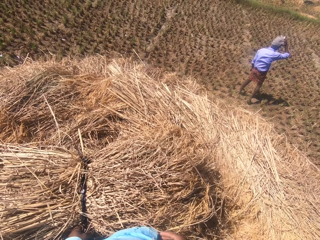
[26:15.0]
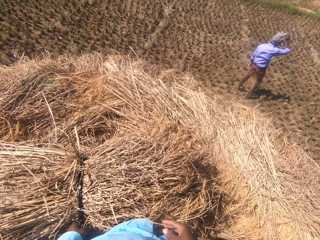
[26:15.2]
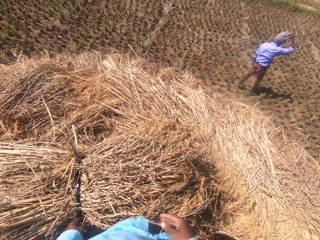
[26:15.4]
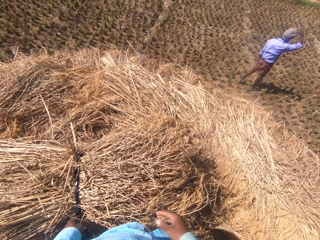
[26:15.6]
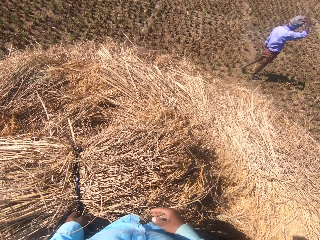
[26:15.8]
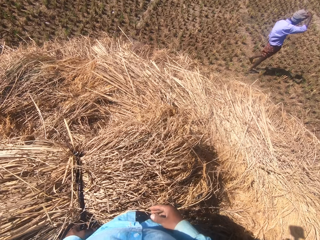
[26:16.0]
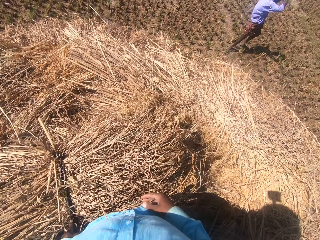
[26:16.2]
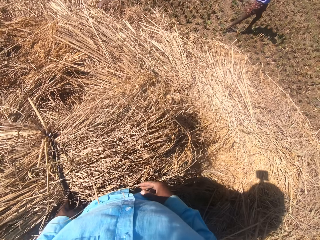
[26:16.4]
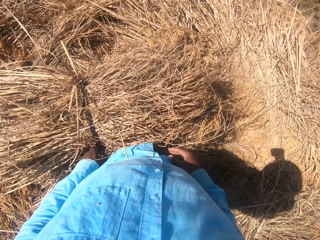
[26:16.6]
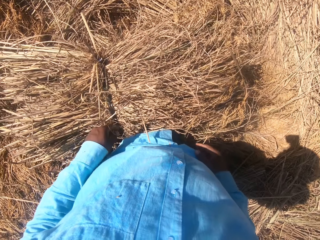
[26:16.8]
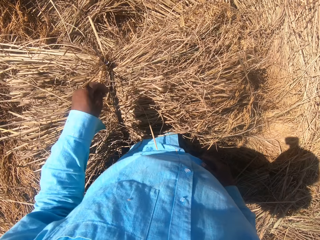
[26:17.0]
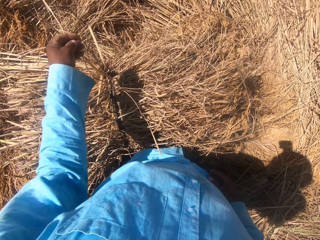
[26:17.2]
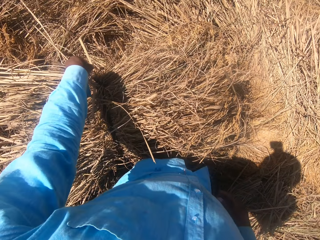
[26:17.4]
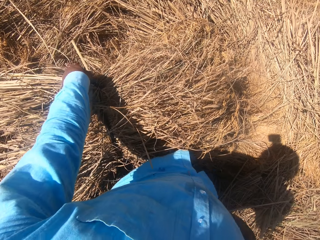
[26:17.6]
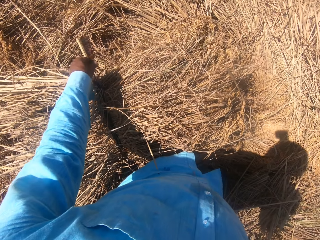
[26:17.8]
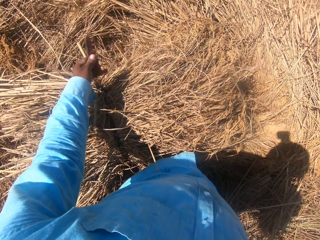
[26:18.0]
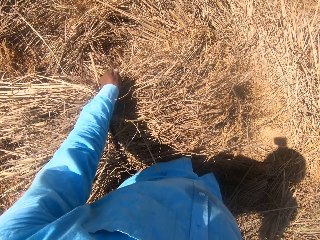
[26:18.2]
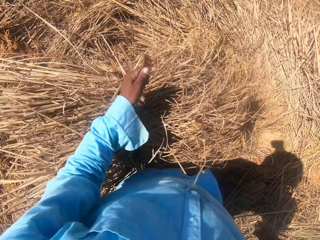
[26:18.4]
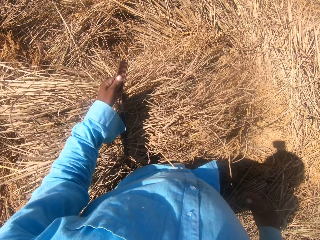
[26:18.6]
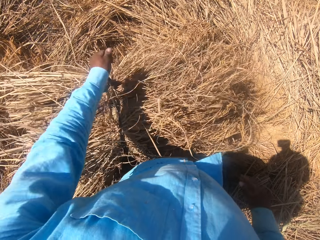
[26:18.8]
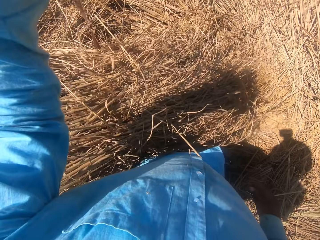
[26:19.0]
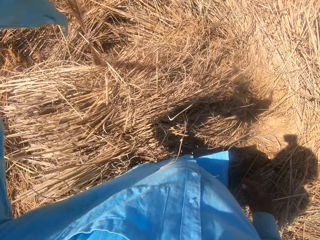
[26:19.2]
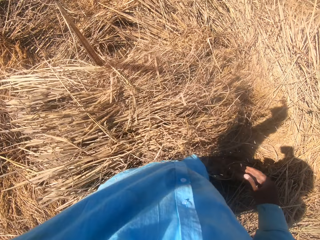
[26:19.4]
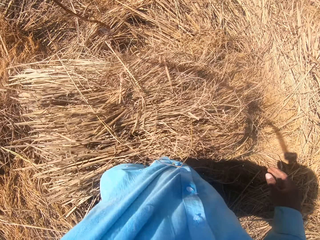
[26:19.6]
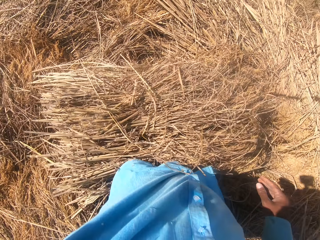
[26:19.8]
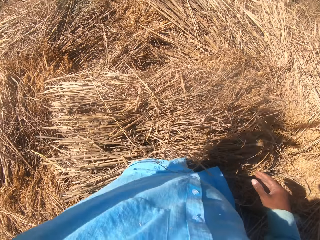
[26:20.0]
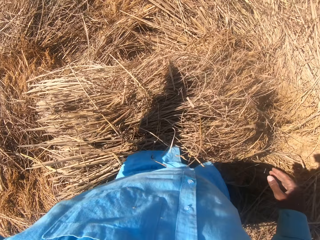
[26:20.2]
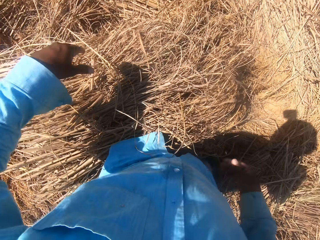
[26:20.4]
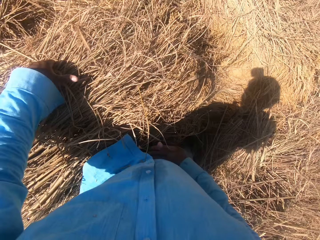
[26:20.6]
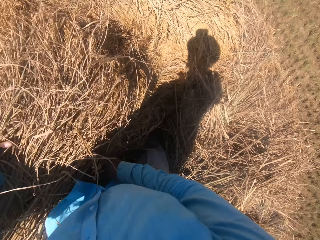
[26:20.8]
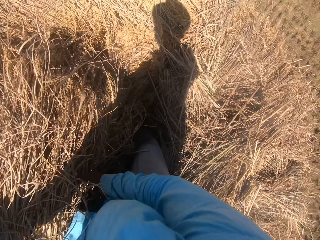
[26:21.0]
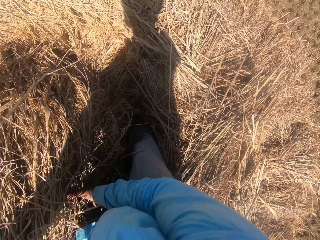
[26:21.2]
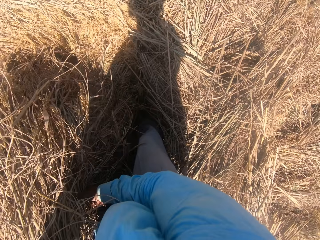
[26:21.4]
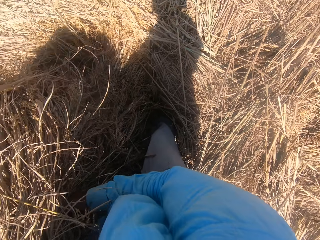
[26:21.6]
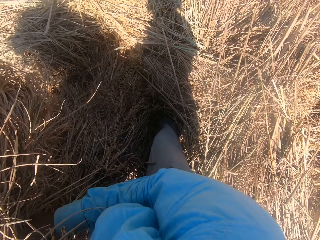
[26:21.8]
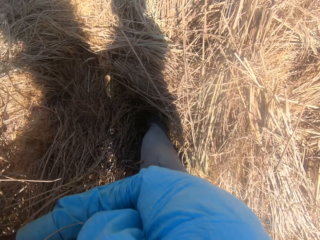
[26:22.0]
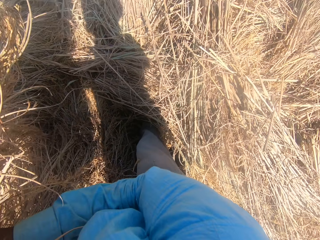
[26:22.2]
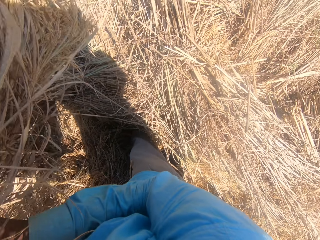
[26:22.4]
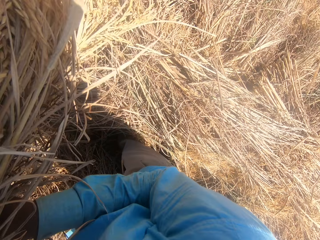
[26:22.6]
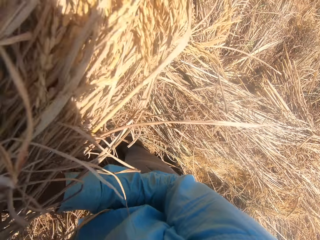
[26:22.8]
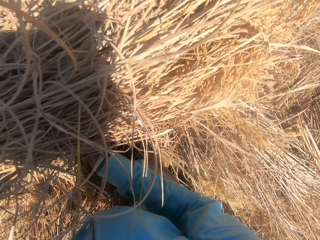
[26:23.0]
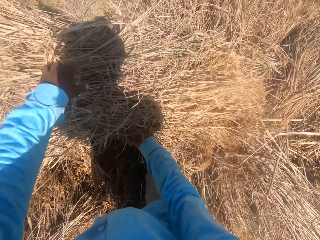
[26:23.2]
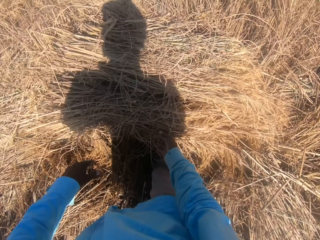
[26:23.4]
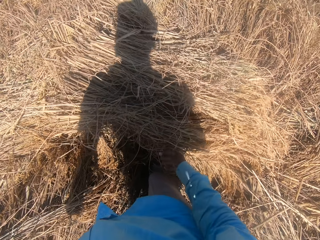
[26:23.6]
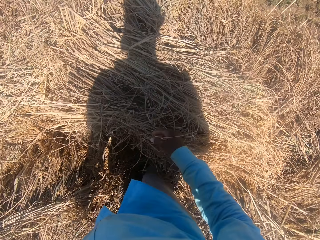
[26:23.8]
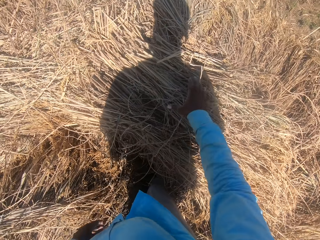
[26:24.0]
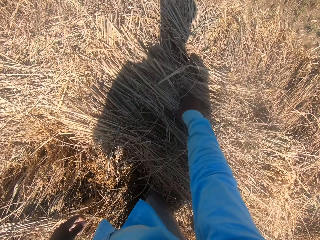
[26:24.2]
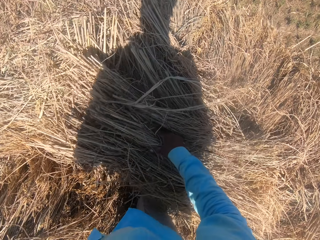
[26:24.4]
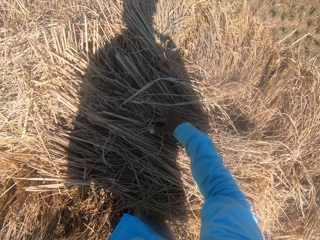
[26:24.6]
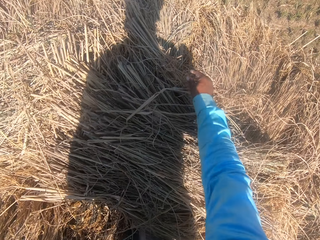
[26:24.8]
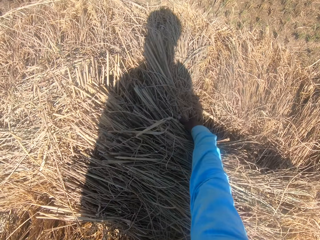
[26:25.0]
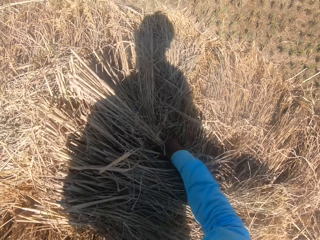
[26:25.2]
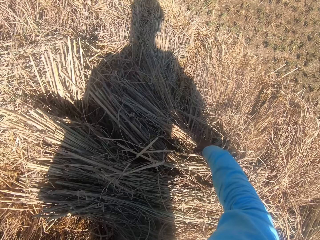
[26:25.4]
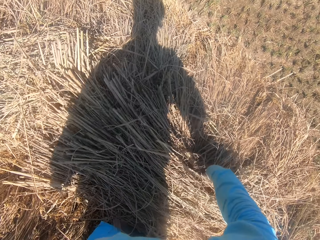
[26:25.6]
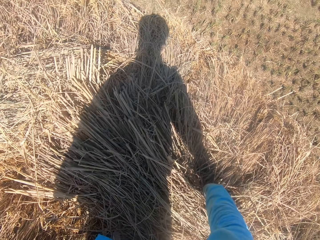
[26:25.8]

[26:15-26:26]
The camera wearer adjusts the straw grass on the floor. A man walks around the field. The camera wearer loosens the rope on the straw grass with his left hand. He tosses the rope on the floor with his left hand. He moves the straw grass on the floor with his hands. He spreads the dried grass.

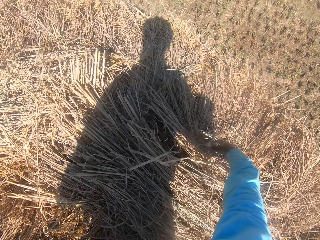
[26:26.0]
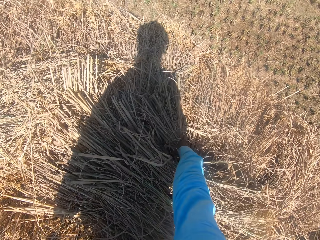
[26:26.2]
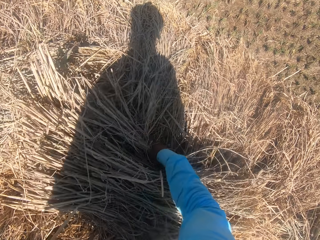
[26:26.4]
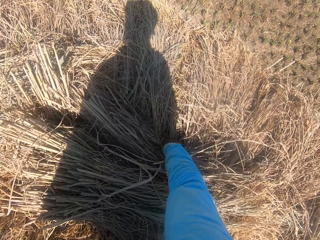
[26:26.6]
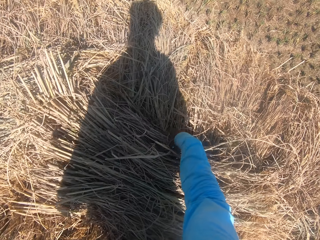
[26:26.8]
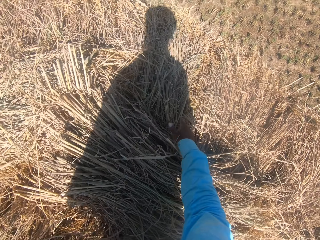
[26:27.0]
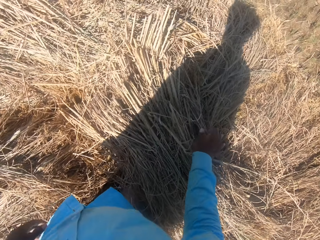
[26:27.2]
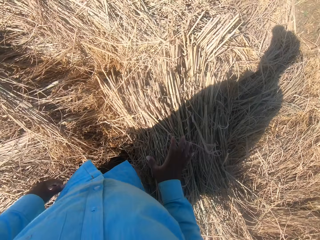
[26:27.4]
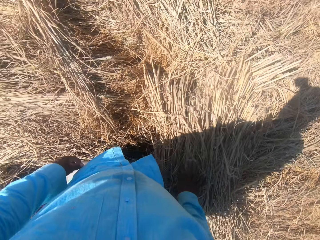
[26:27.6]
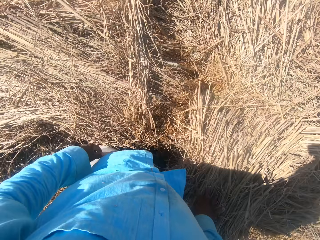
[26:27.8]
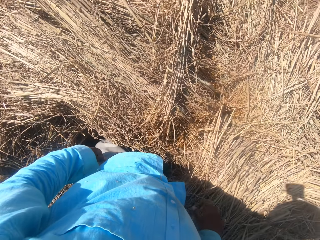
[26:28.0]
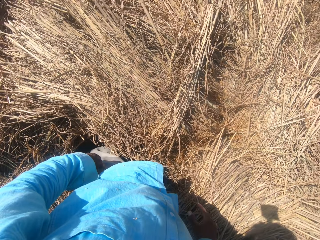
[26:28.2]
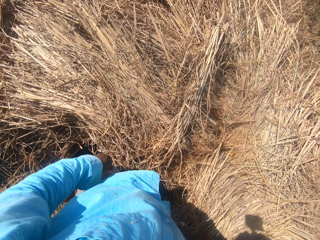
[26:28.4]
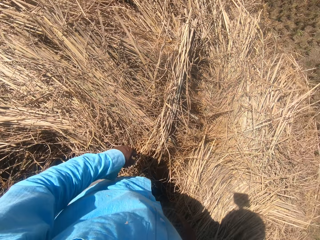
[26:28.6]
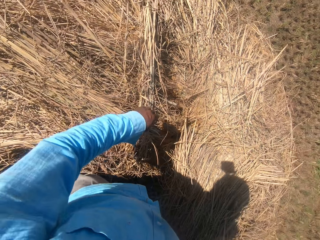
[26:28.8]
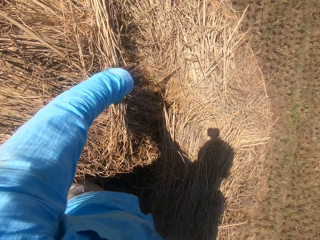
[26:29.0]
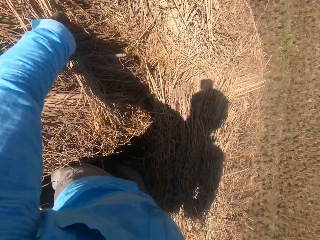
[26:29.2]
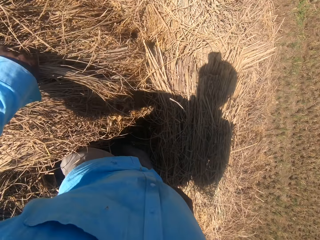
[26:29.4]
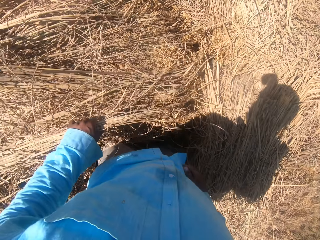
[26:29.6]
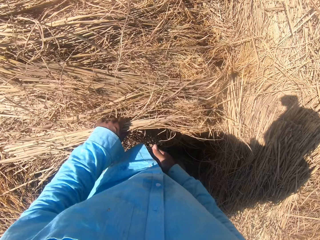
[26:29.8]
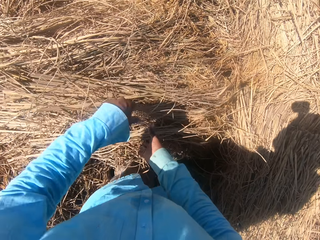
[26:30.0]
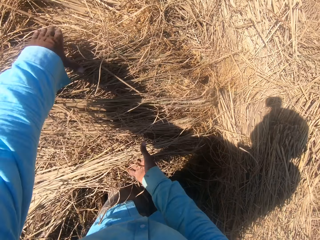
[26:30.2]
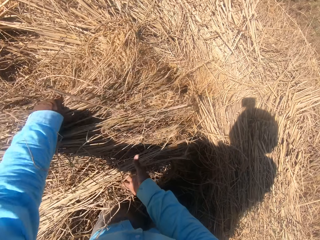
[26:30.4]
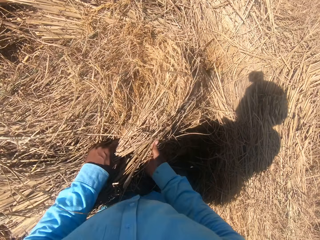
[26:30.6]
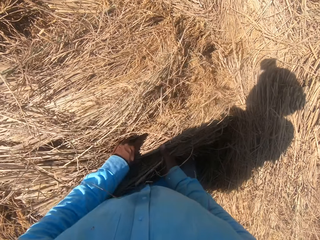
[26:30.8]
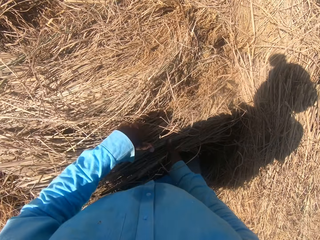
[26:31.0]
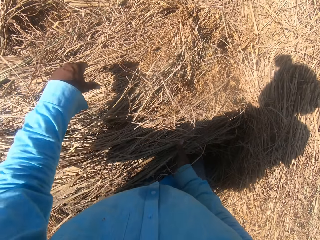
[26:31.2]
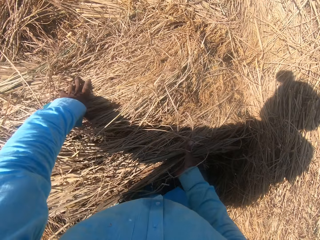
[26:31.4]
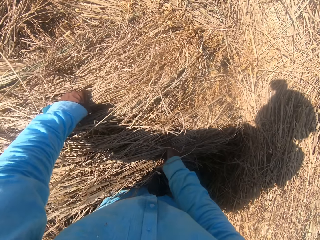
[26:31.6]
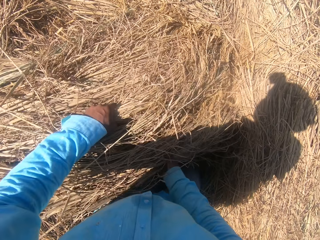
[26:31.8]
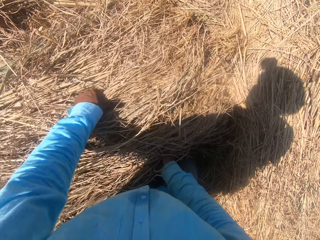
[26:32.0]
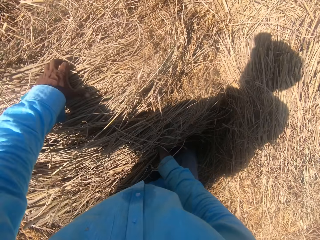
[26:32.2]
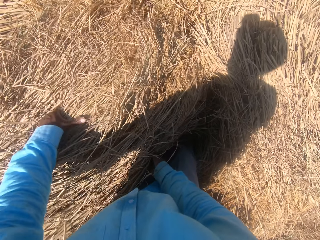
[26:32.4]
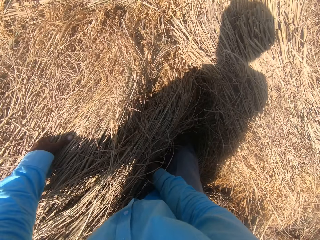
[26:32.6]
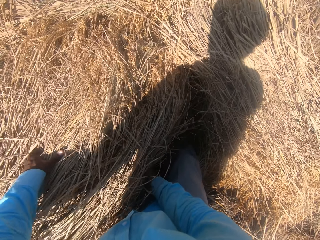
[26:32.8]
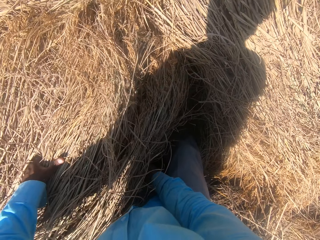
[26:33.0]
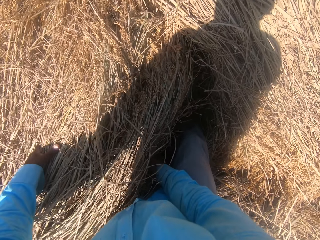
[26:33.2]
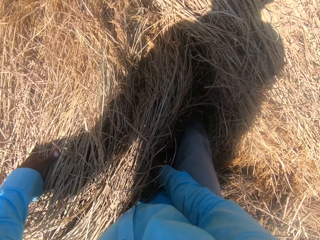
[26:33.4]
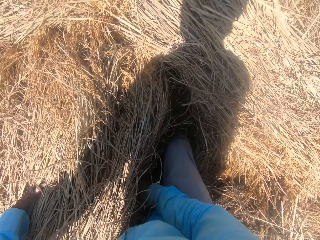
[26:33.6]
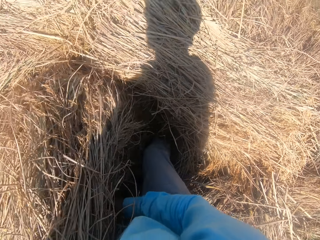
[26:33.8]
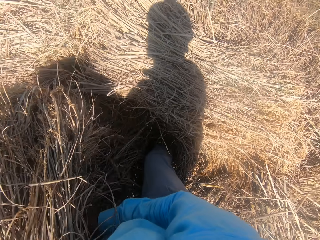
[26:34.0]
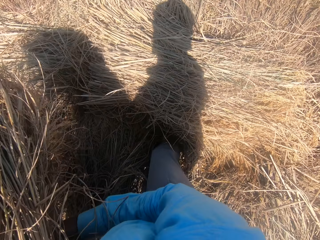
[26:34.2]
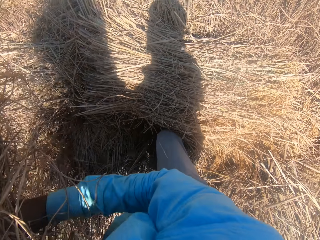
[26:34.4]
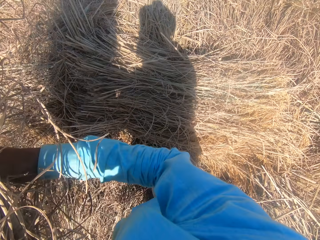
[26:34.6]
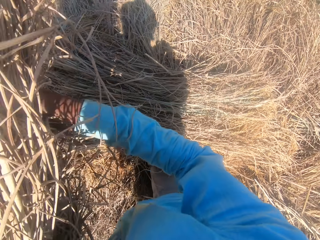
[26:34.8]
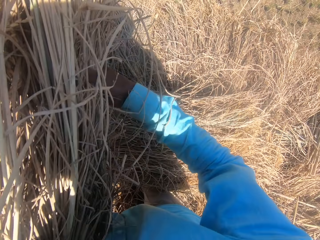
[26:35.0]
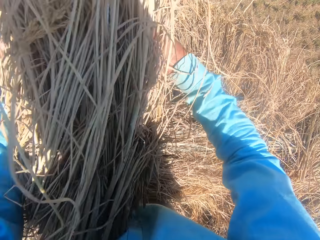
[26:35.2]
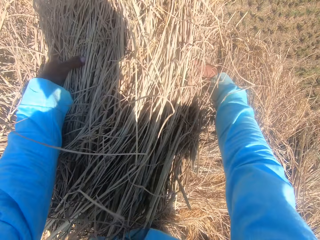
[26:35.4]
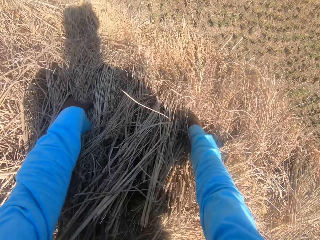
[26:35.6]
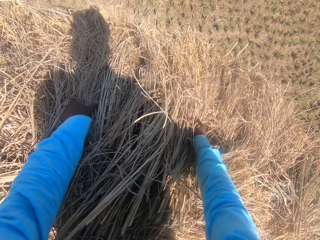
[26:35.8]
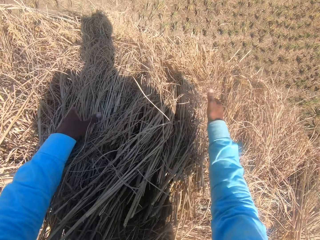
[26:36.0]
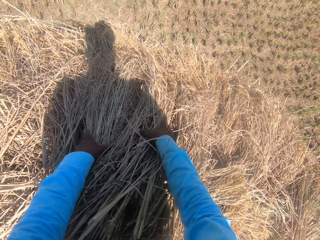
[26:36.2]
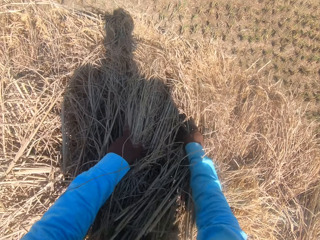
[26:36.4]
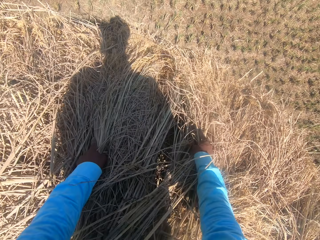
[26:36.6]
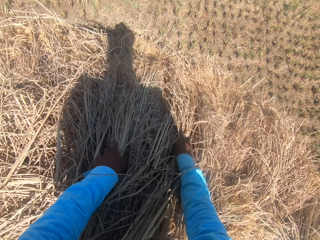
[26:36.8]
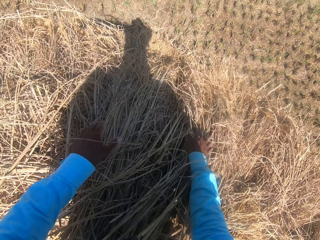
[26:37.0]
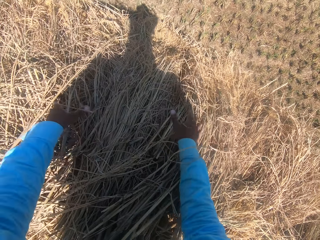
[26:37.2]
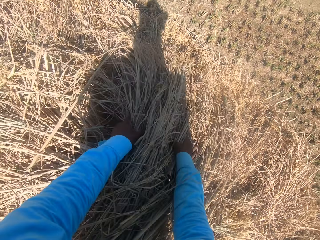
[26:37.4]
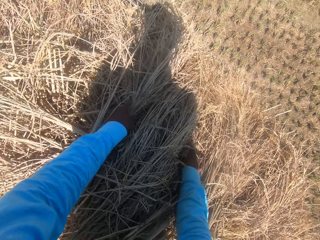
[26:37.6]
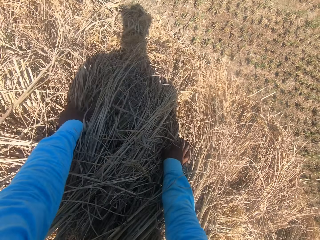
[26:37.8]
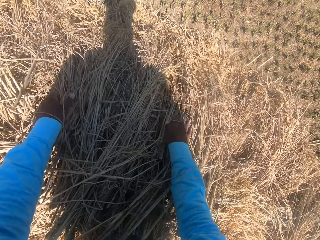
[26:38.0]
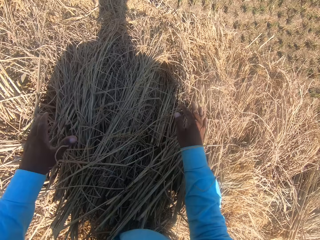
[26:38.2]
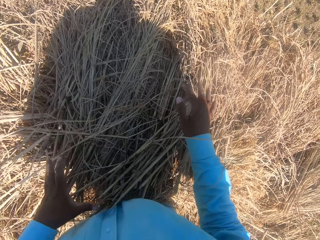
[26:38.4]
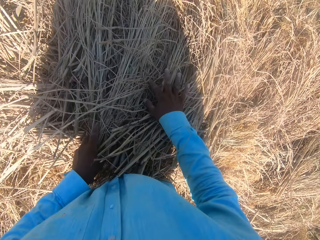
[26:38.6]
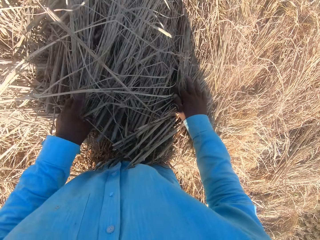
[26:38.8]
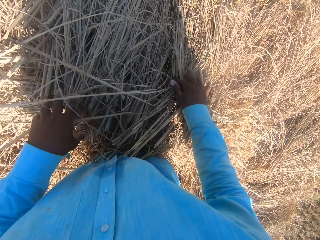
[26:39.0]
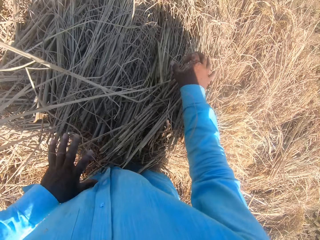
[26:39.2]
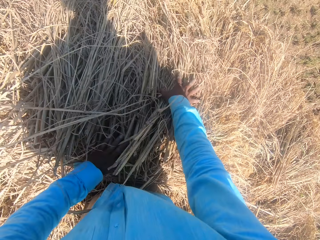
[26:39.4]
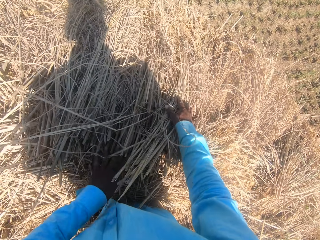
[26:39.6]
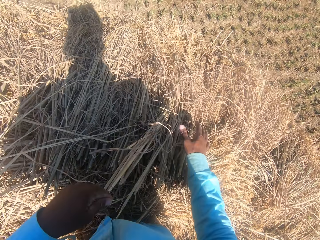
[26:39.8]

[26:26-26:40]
The camera wearer turns around. They pick up the dried grass. They spread the dried grass.
